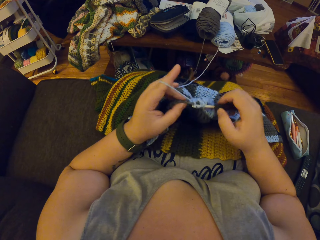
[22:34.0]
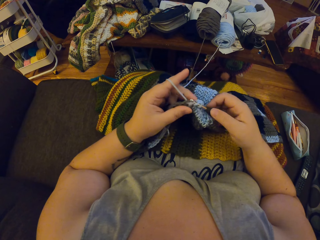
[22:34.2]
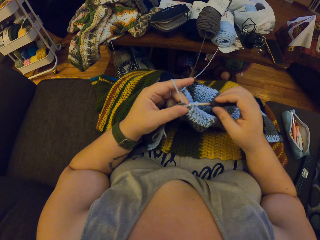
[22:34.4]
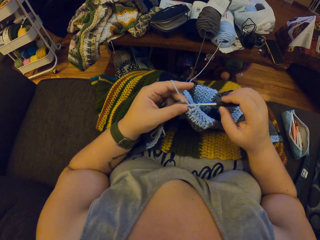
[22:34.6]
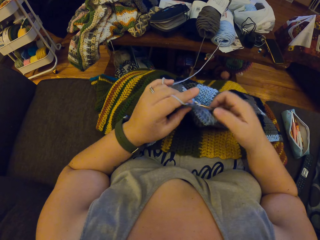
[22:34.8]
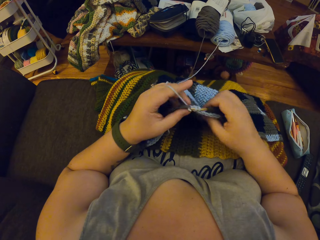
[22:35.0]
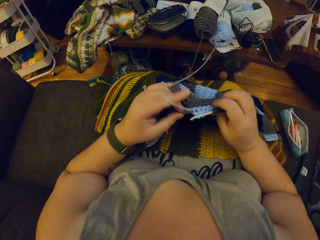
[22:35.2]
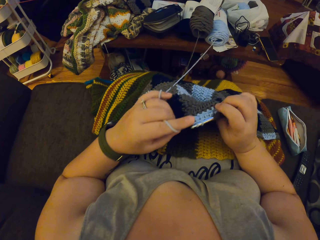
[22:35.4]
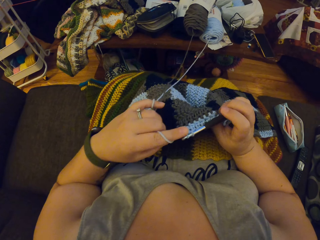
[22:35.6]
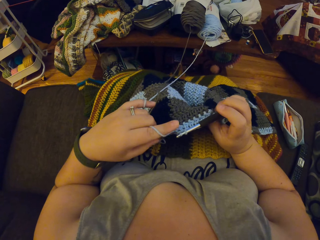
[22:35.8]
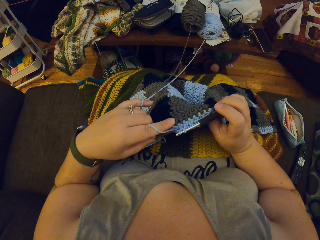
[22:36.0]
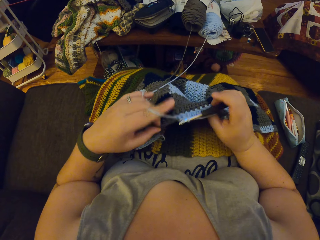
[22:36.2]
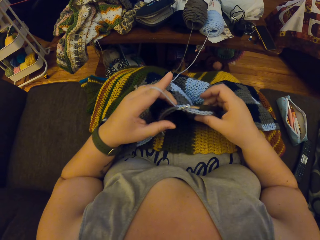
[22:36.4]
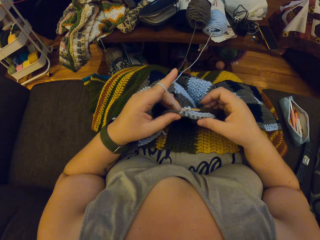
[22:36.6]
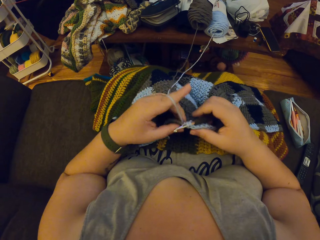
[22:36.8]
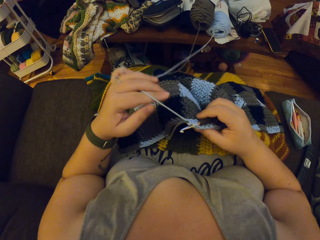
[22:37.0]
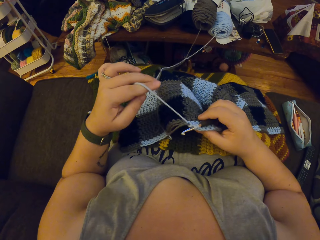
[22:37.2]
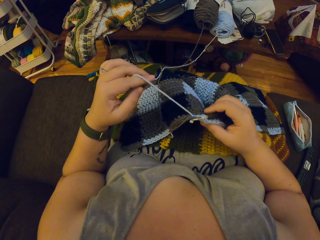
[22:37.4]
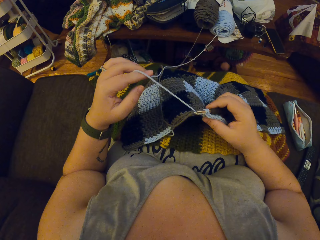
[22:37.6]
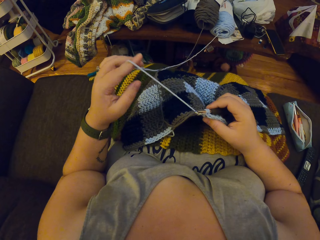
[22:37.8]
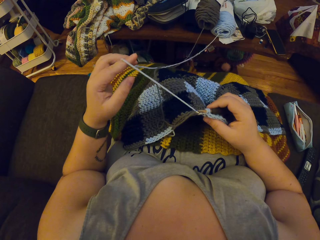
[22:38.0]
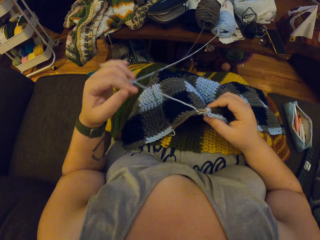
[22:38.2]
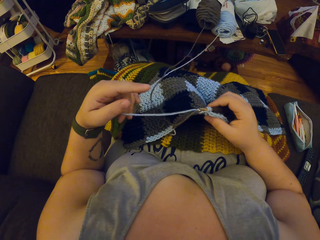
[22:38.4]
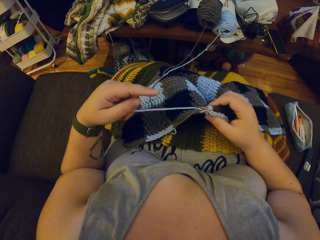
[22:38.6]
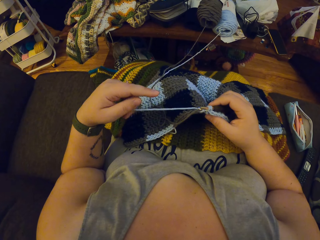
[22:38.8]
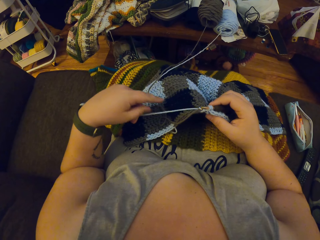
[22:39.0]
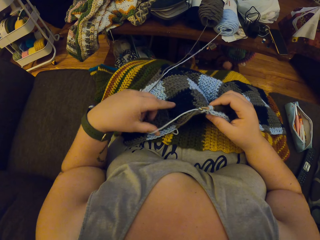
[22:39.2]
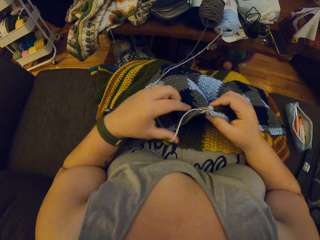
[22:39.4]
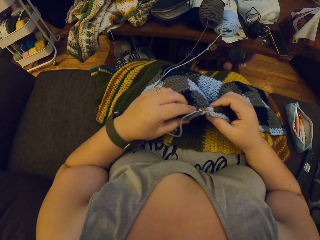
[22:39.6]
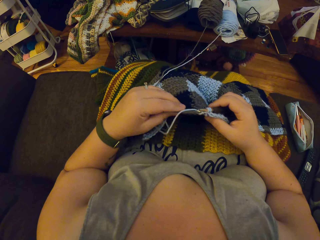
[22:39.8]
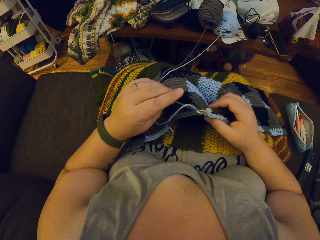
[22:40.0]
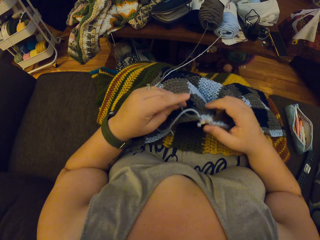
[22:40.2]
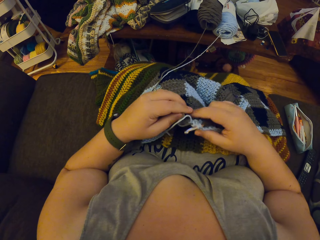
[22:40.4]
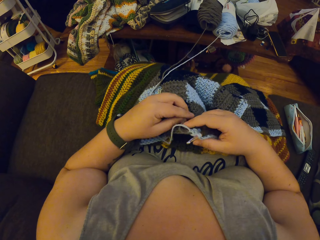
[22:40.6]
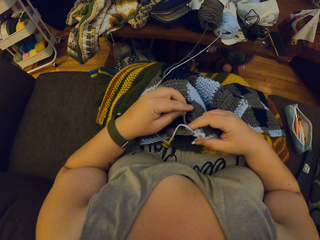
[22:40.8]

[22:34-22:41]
The camera wearer straightens the fabric.

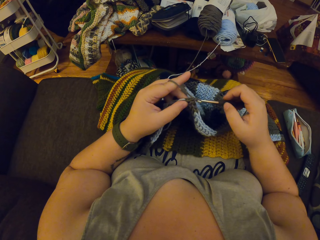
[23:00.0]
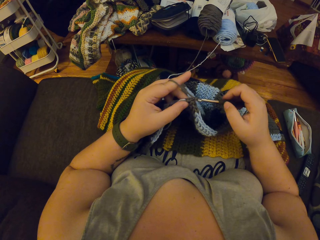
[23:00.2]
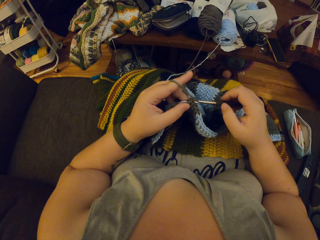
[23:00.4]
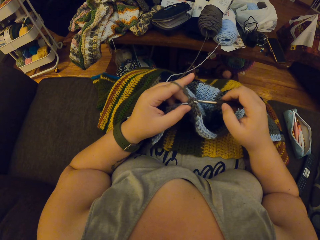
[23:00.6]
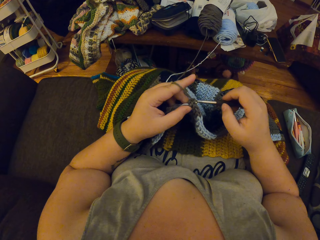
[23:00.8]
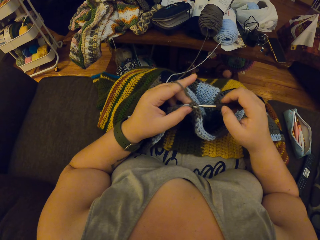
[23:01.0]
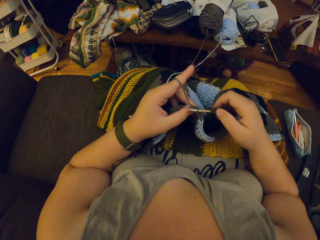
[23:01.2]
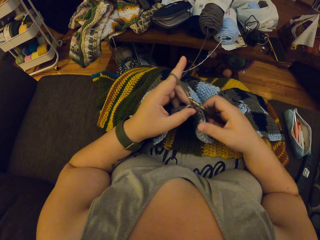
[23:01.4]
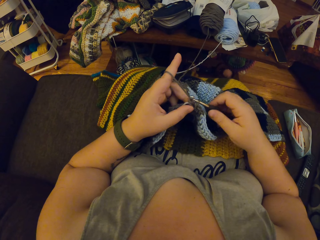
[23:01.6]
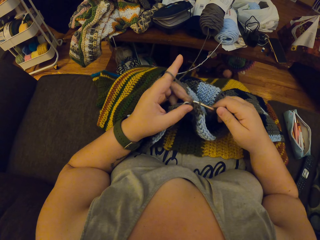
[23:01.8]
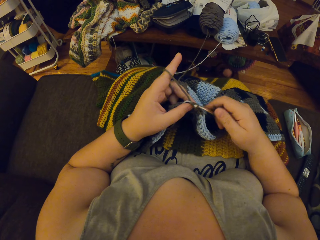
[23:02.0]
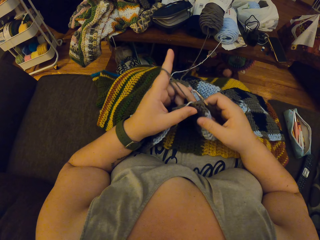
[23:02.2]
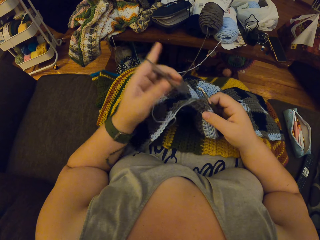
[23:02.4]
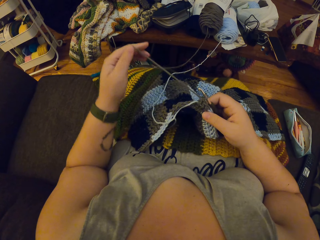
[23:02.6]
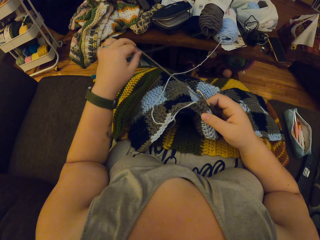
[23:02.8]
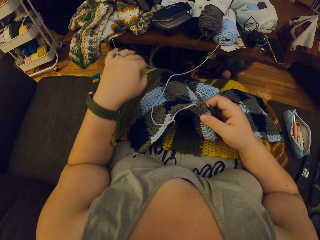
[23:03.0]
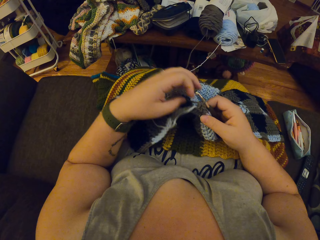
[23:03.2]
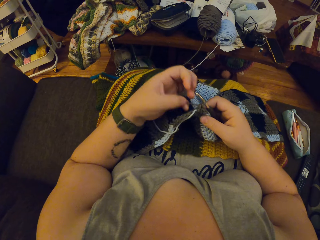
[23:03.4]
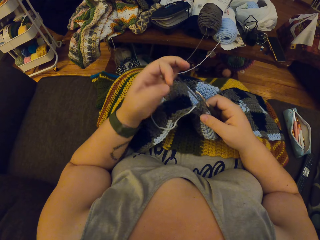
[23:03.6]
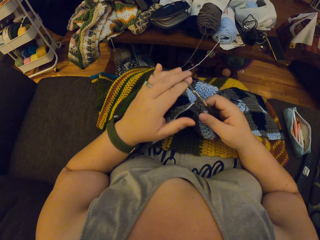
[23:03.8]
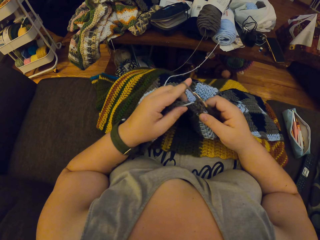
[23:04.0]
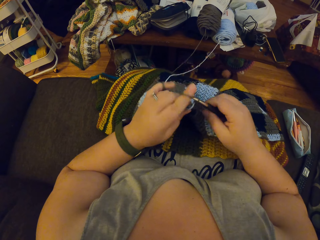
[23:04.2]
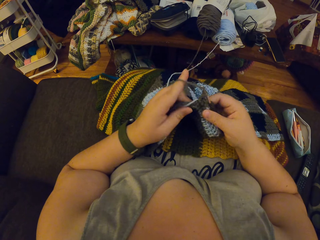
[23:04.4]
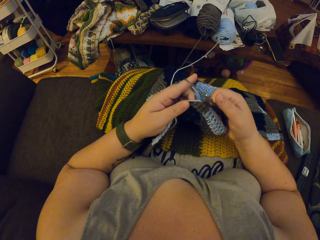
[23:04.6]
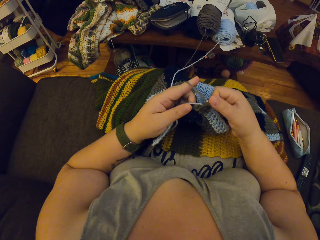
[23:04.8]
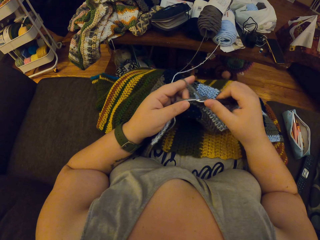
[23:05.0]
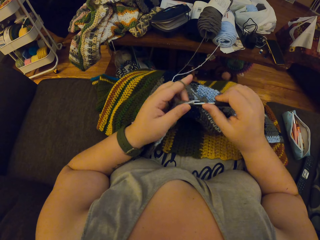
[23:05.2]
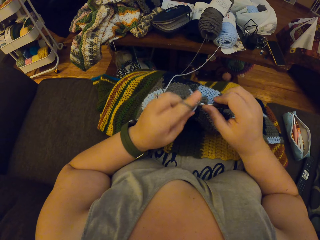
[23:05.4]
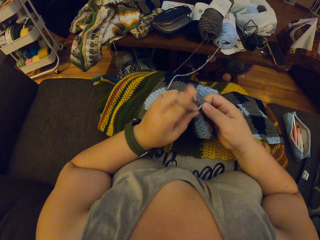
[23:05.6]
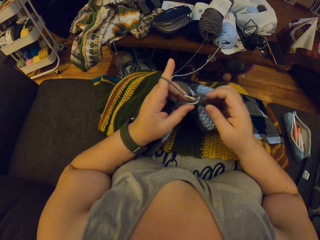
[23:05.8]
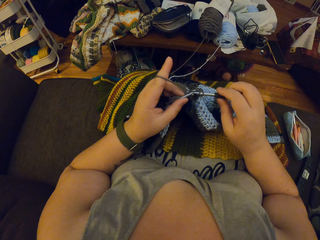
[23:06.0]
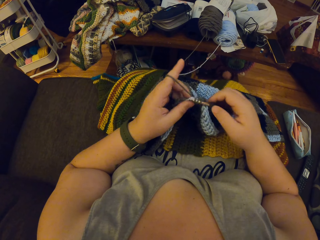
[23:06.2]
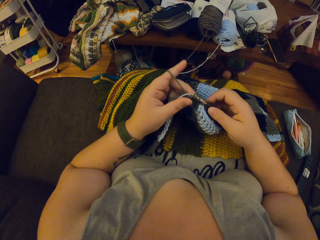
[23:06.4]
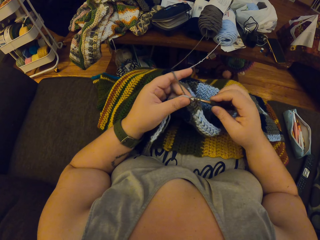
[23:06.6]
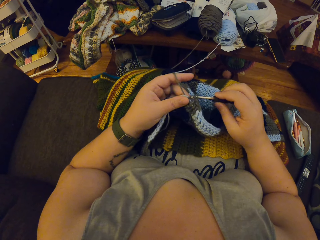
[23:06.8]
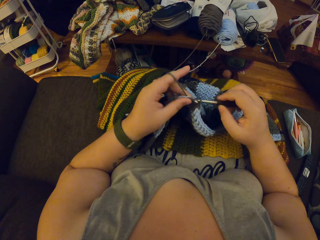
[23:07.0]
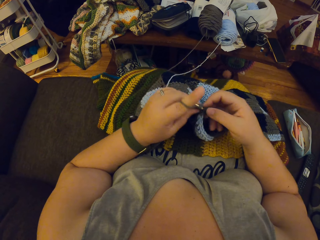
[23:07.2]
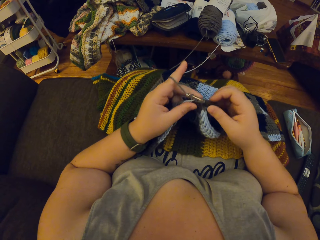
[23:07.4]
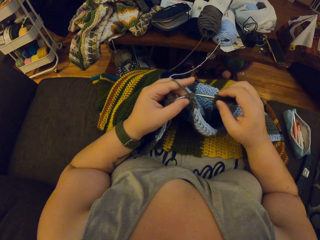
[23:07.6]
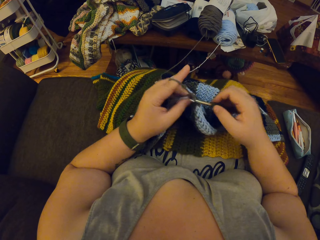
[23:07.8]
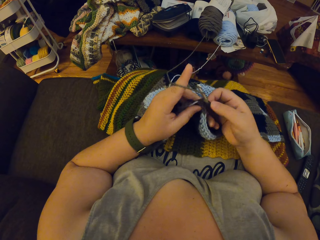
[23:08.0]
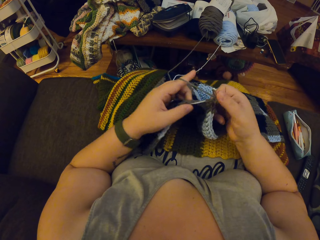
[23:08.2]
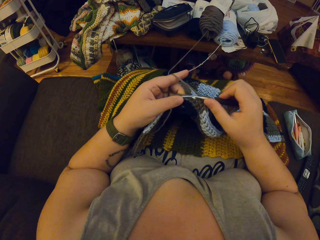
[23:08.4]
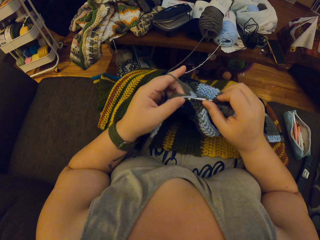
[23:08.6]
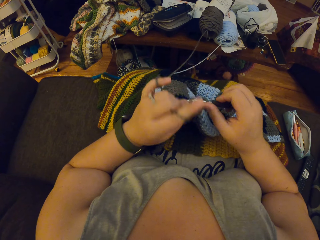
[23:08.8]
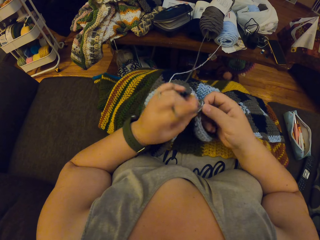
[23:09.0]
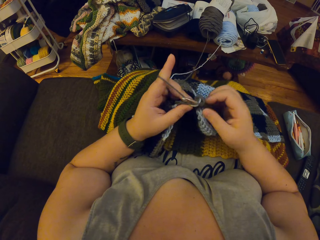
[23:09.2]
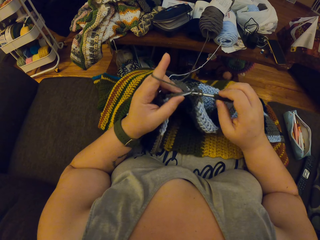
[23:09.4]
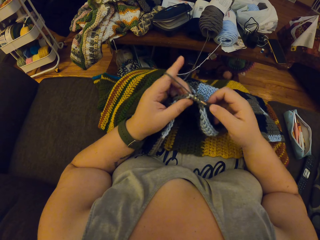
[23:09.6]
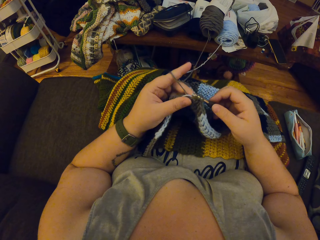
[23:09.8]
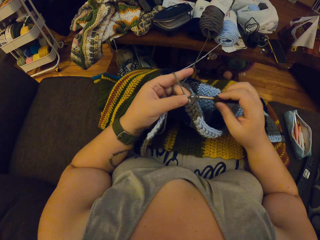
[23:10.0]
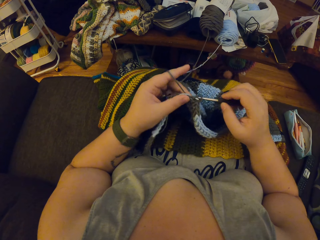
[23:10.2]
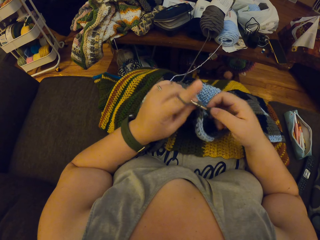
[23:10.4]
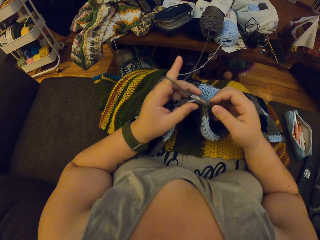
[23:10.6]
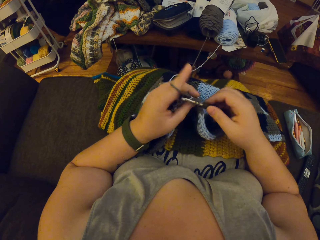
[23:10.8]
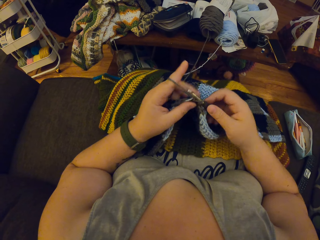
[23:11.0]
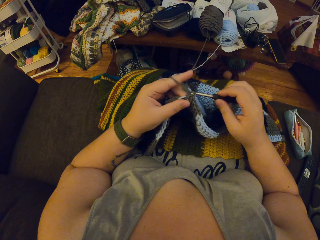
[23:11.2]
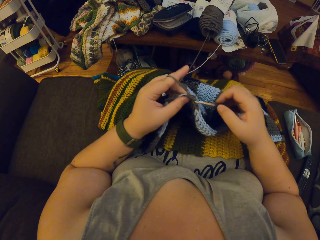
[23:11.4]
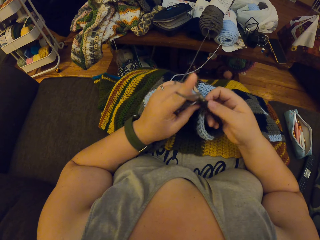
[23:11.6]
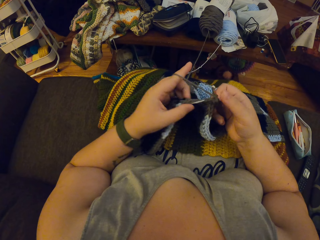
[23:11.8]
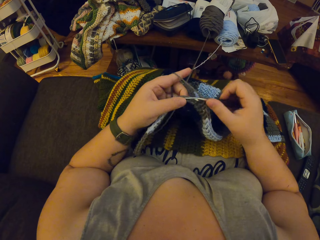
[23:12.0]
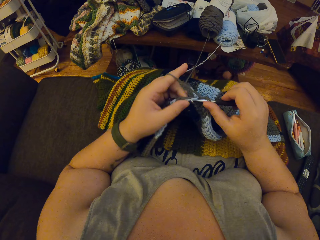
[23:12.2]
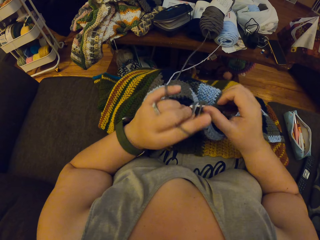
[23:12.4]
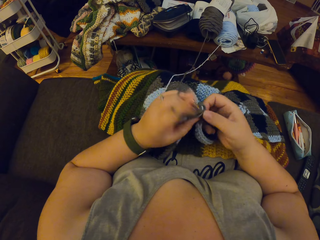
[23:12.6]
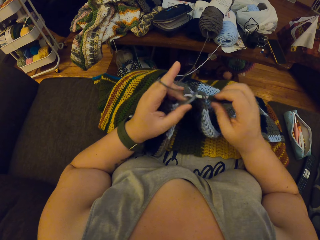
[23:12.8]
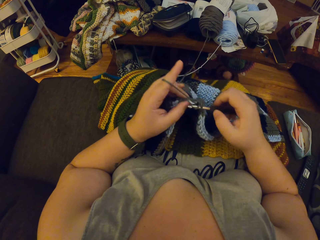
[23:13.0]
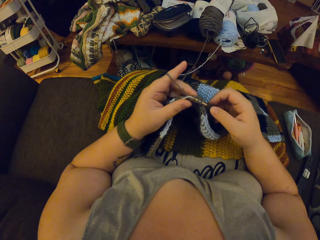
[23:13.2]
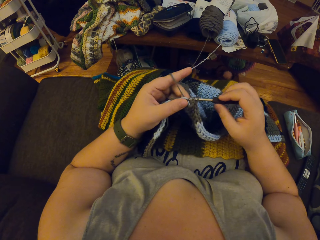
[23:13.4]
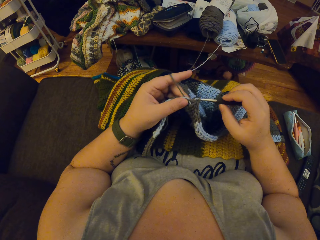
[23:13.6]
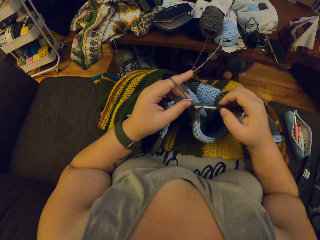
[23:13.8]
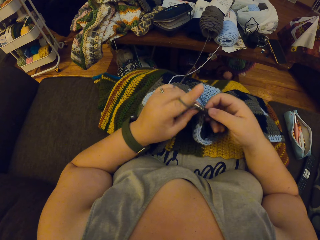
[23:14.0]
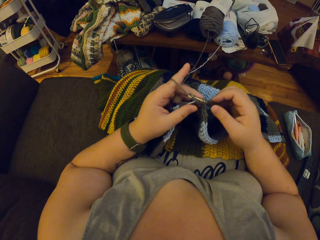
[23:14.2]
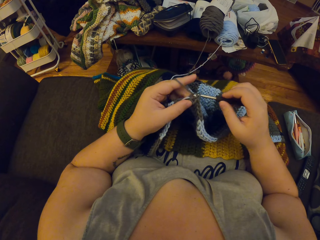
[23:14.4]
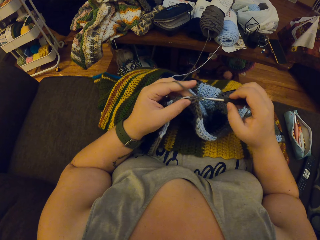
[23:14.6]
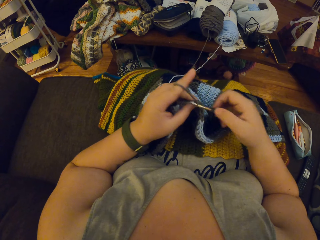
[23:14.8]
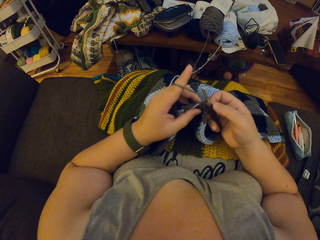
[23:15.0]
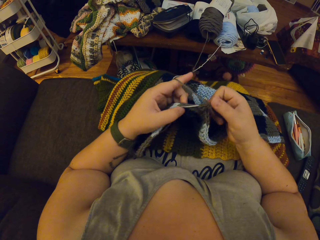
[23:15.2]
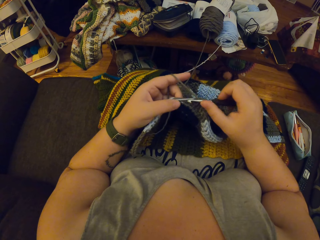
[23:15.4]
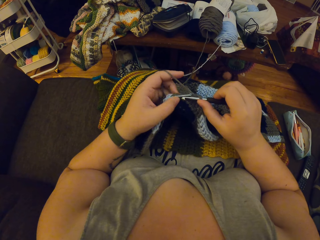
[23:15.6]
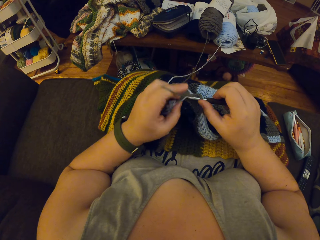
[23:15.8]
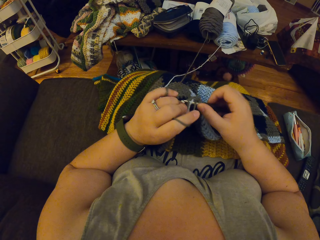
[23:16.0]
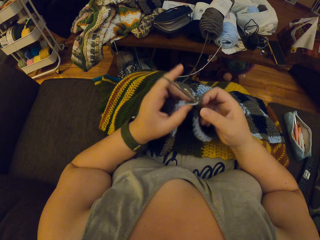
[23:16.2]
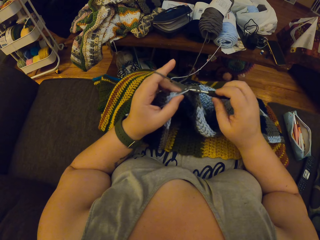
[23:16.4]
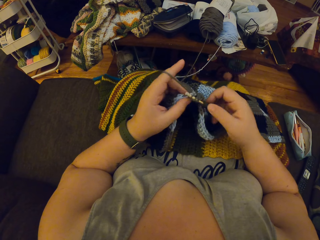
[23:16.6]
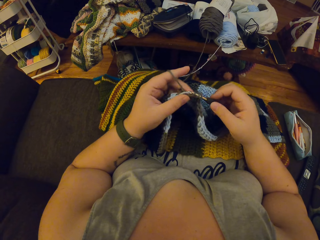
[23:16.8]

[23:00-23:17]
The camera wearer untwirls the black yarn or thread round her left hand. She pulls the thread. She twirls the black yarn round her left hand. She crochets with the black yarn.
